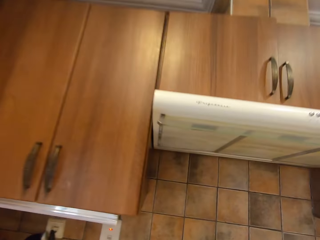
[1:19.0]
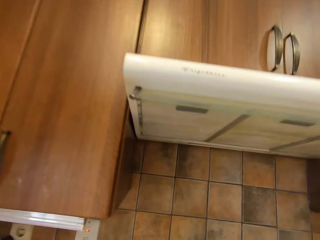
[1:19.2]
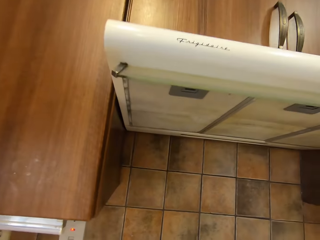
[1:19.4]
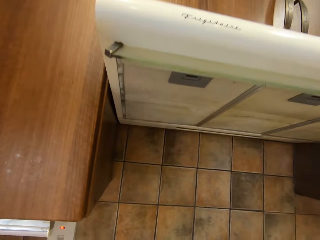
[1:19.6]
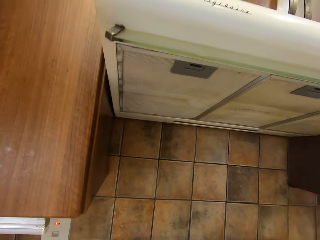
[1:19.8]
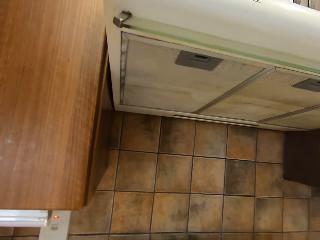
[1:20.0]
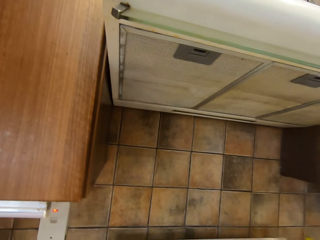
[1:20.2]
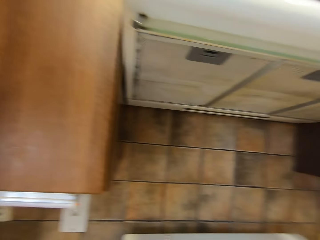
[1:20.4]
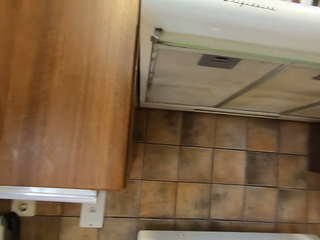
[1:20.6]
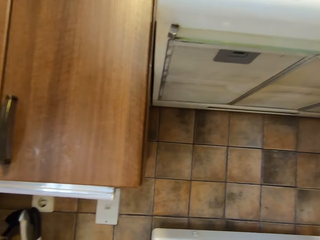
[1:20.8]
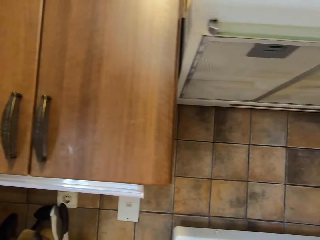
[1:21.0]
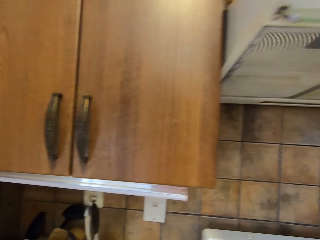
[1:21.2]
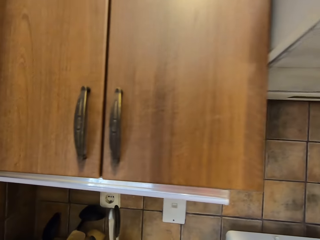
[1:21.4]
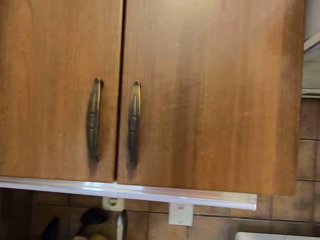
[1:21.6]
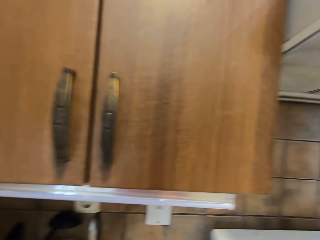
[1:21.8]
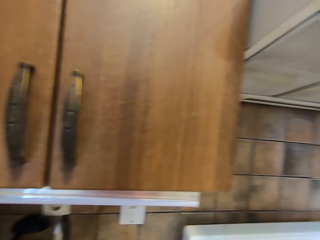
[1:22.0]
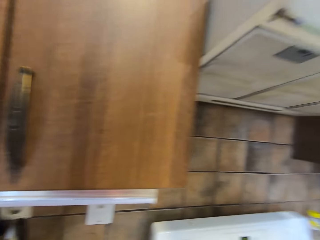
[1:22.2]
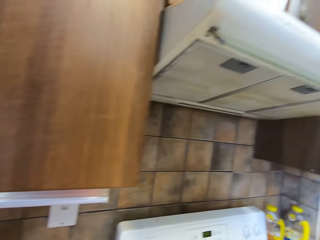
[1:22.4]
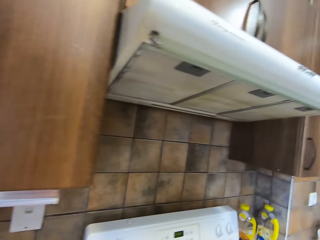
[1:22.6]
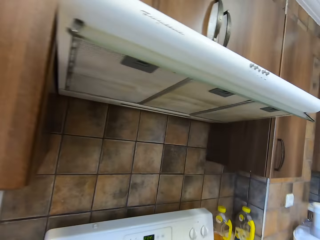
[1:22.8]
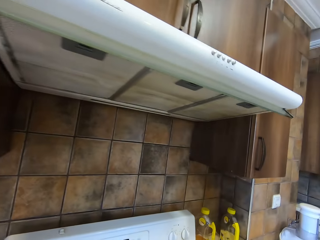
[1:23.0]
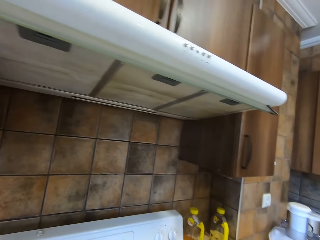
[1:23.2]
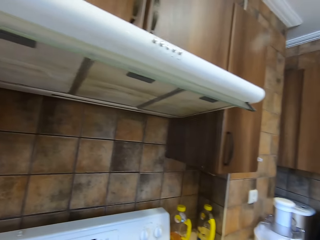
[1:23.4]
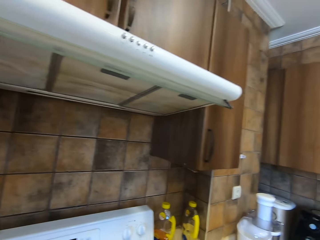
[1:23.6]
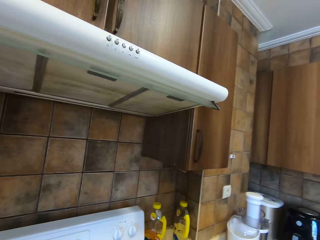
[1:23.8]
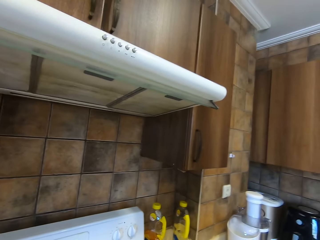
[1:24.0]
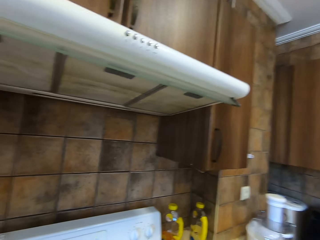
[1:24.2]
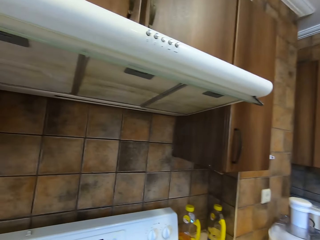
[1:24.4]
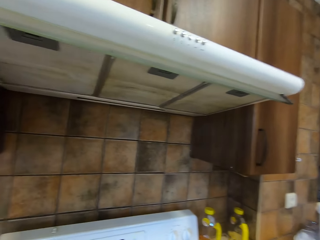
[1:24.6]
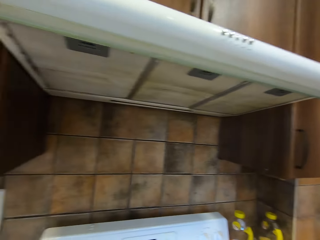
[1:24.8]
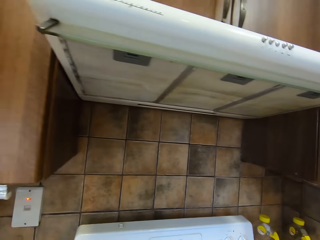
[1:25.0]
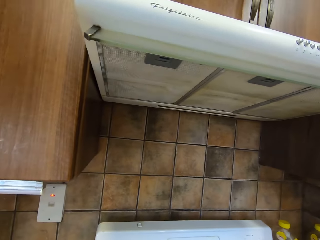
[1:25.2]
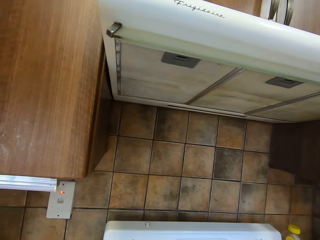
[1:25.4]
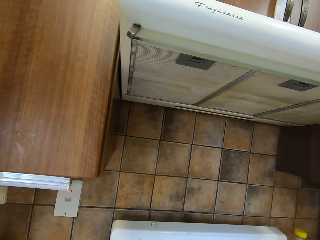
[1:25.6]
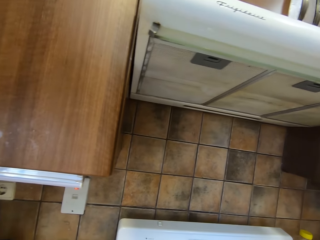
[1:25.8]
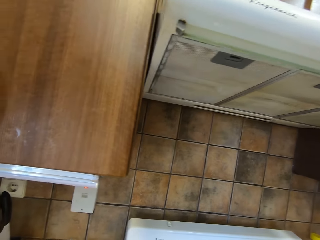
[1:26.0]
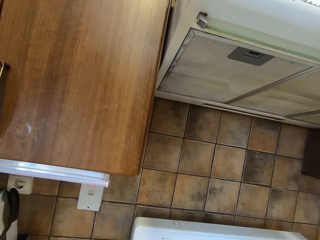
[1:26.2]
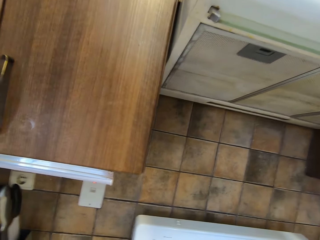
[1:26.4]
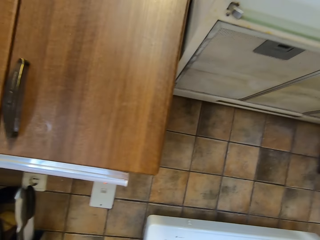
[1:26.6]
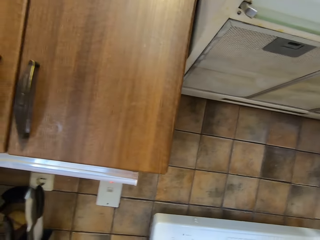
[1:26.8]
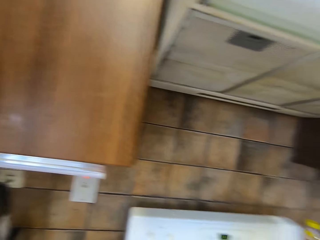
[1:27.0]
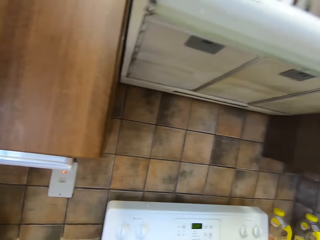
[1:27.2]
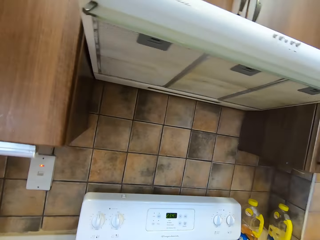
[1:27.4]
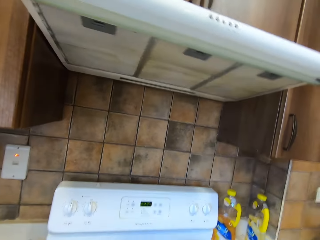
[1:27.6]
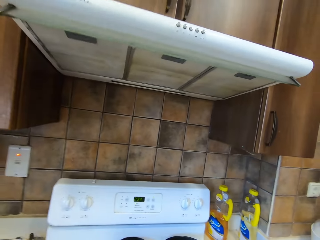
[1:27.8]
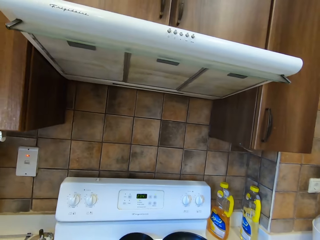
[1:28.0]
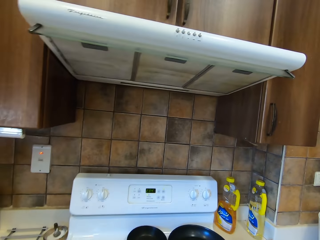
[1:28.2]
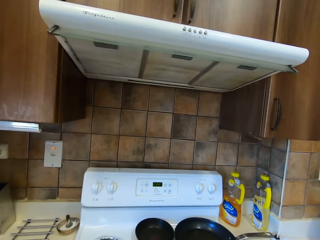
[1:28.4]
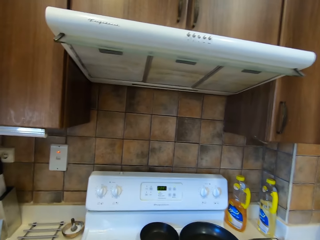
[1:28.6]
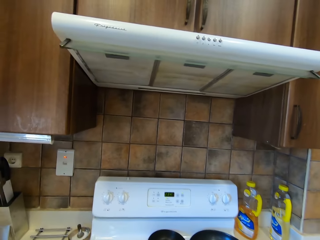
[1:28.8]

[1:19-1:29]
The camera wearer stands beside the cooker.

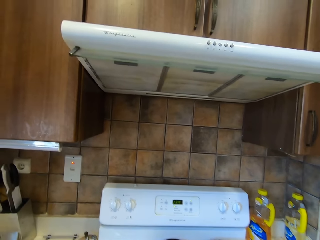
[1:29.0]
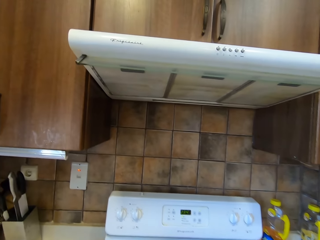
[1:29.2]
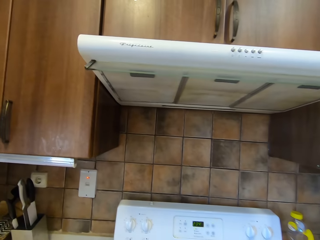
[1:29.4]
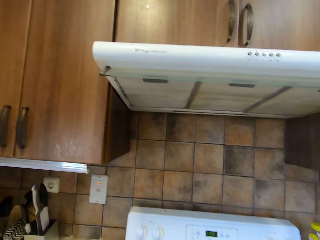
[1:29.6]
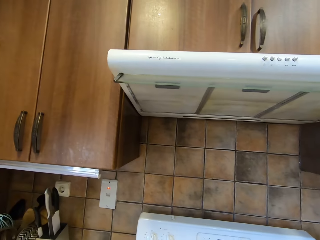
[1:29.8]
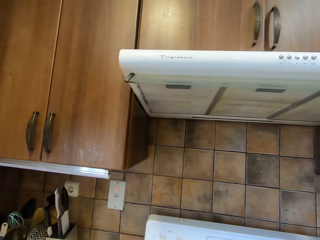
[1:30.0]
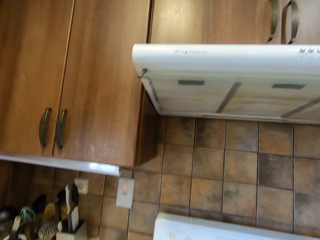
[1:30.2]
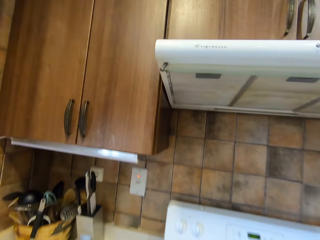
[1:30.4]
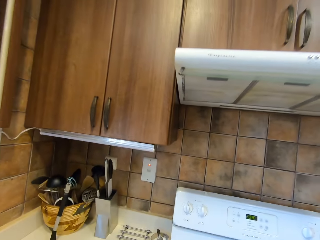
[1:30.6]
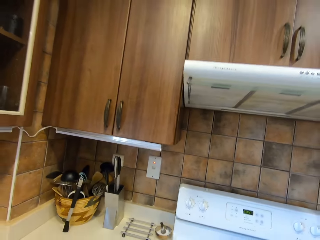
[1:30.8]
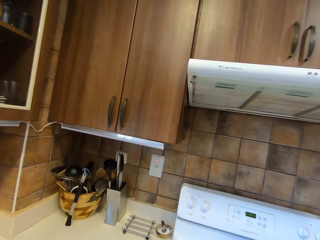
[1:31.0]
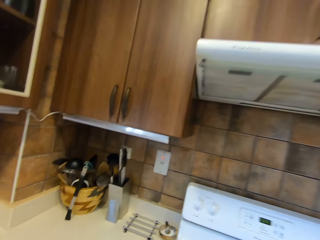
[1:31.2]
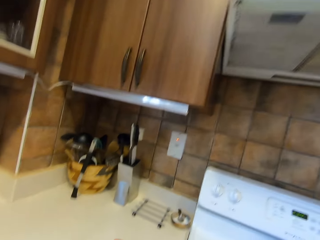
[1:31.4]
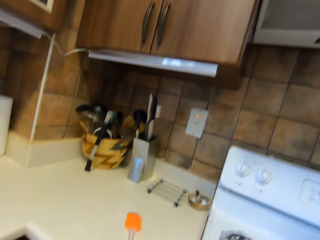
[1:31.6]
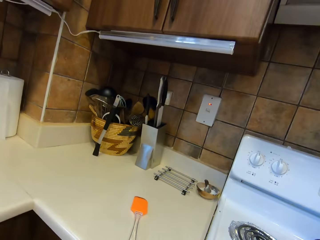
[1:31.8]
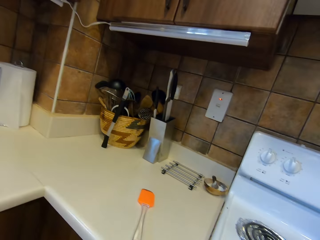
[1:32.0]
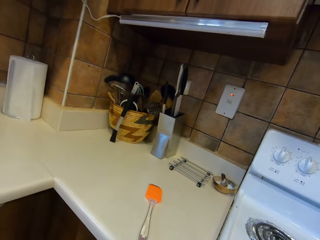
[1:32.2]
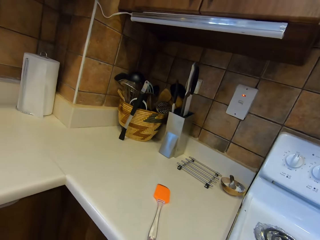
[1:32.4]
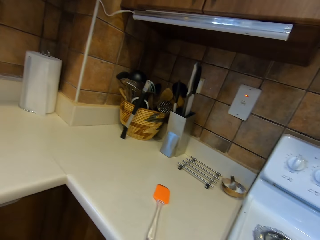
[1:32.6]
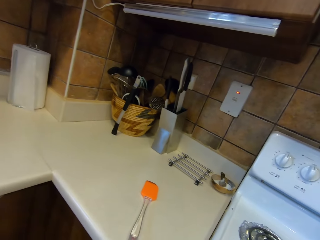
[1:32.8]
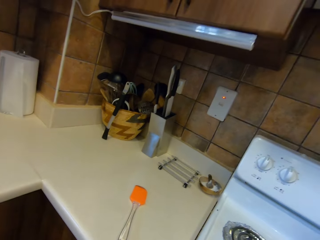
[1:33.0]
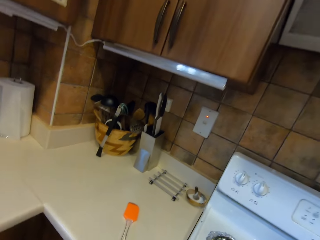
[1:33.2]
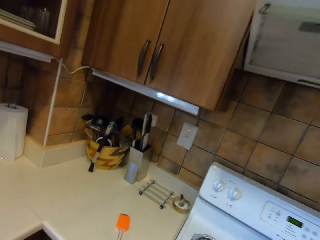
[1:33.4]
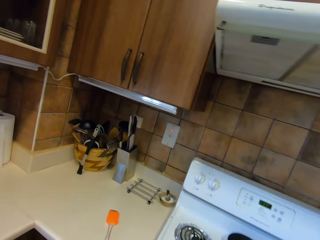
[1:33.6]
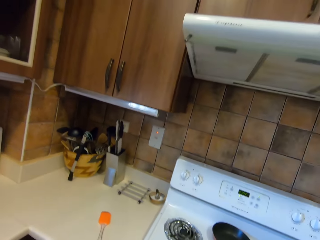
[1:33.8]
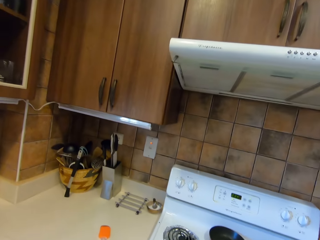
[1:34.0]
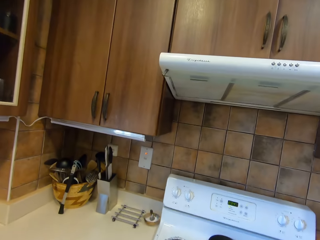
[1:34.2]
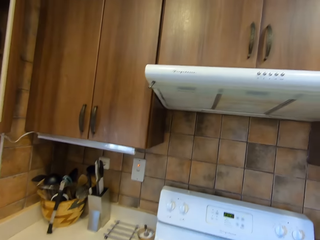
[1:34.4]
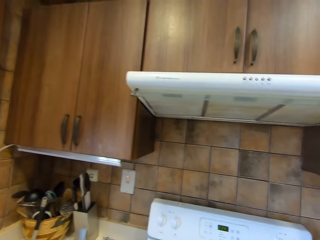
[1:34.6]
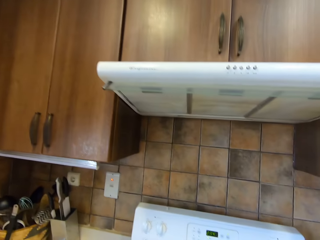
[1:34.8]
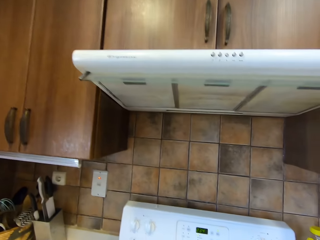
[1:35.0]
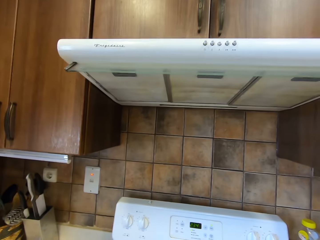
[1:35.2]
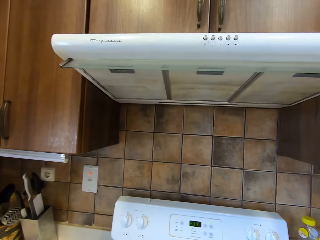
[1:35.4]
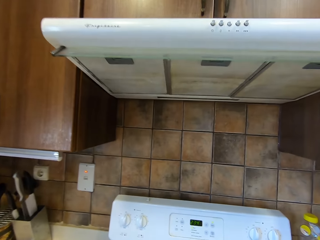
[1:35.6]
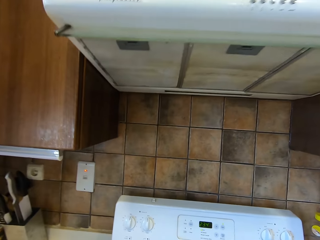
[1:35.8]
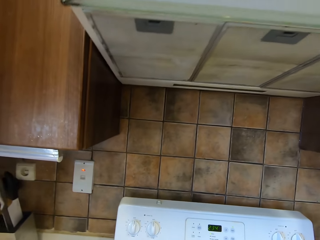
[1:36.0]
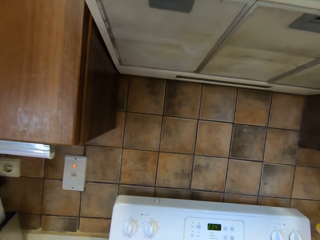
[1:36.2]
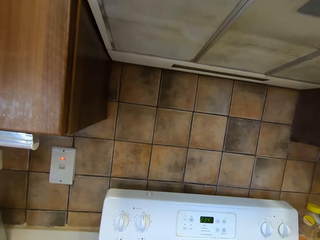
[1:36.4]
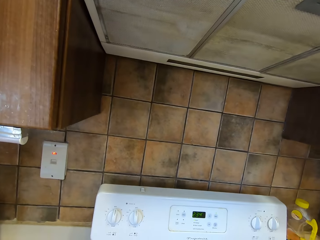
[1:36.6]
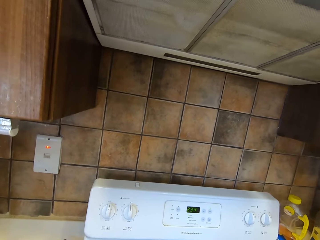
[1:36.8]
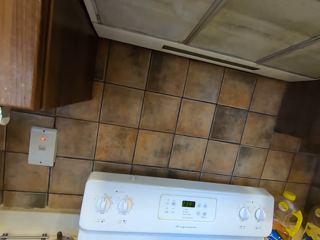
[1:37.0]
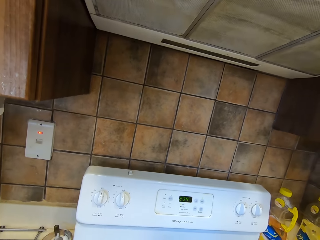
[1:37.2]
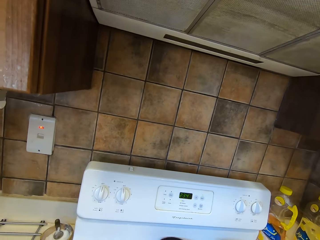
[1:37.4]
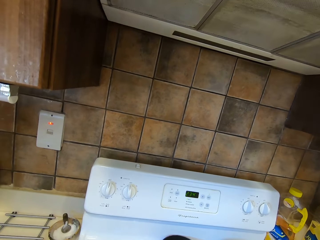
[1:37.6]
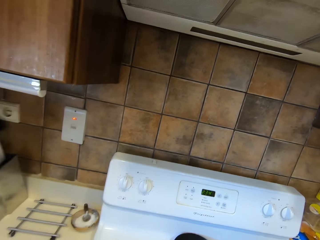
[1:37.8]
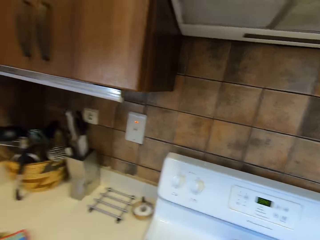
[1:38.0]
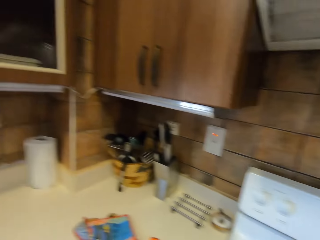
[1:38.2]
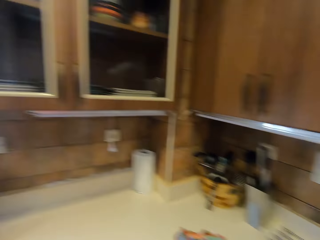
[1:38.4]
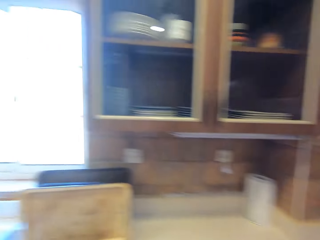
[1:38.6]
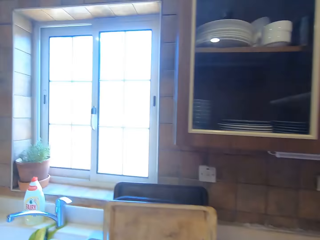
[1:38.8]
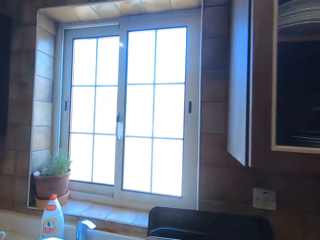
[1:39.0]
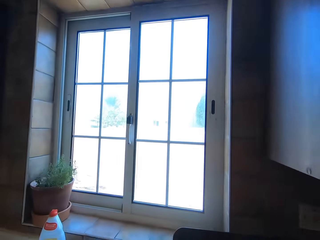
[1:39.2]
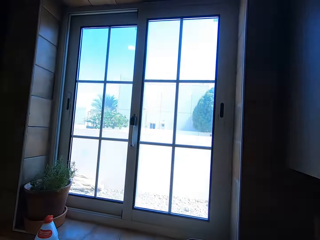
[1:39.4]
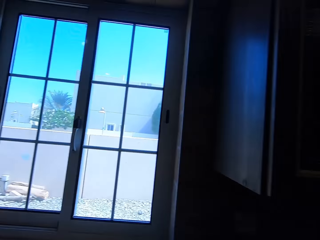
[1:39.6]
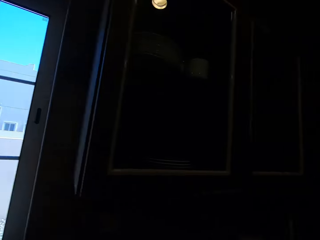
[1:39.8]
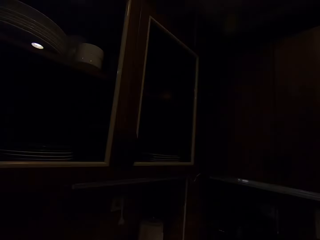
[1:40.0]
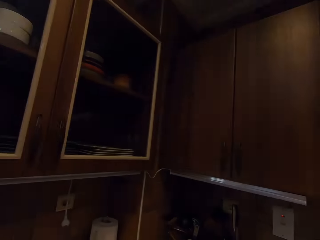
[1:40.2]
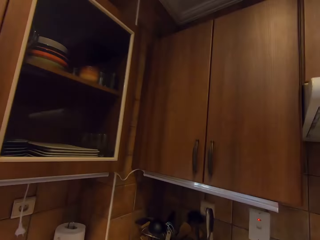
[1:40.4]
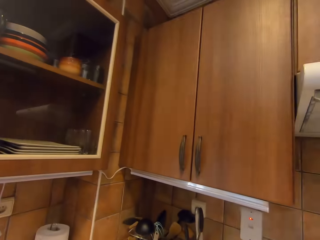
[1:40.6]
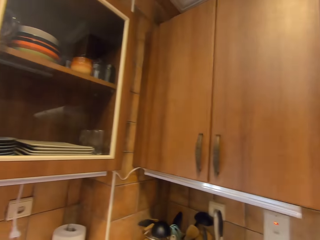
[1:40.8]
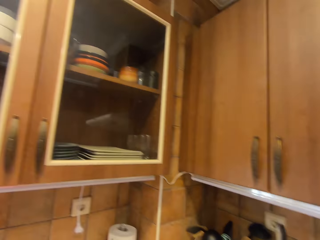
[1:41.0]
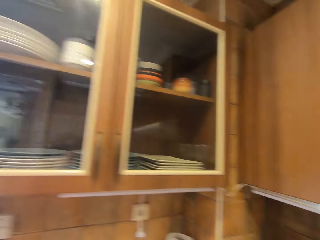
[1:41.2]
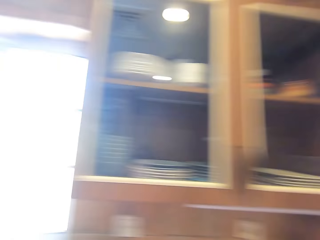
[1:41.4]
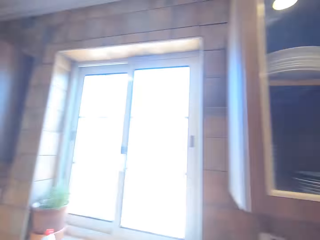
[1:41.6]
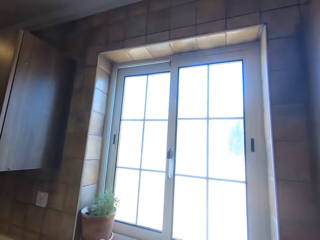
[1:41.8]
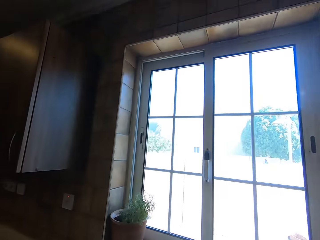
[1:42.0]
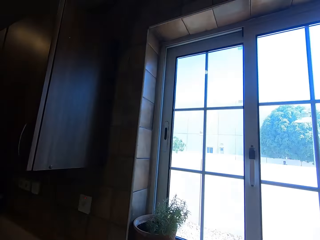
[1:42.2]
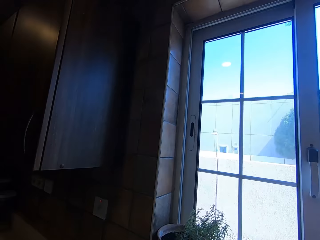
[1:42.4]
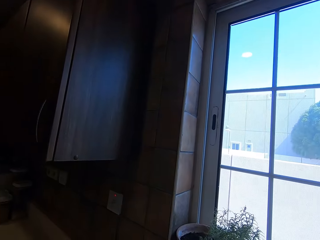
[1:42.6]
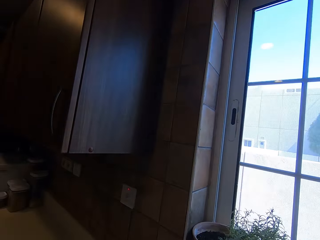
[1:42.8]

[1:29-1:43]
The camera wearer moves beside the cooker. They respond to a man. They walk in the kitchen. The man converses to the camera wearer.
